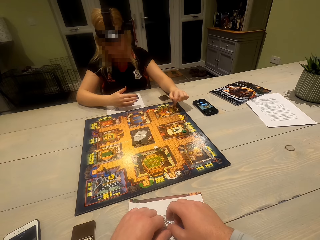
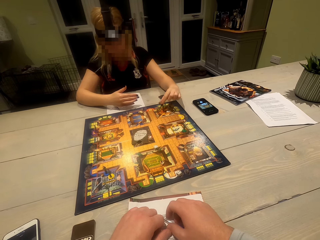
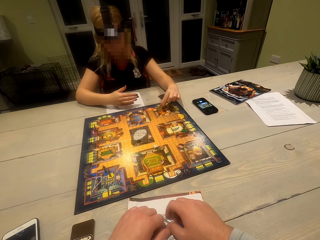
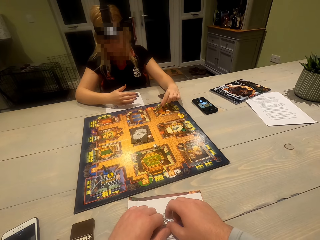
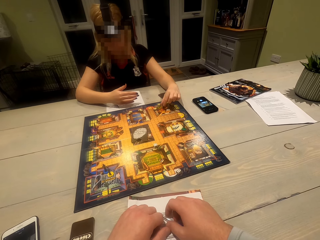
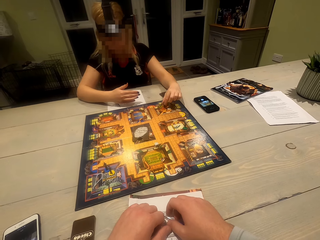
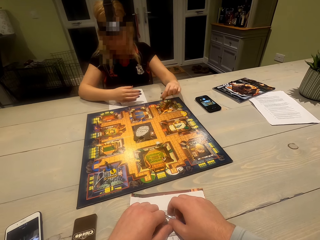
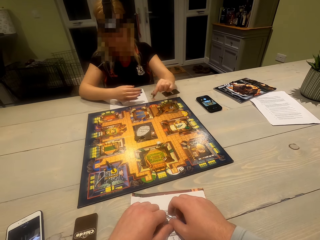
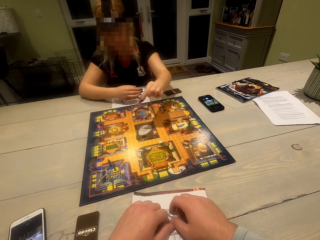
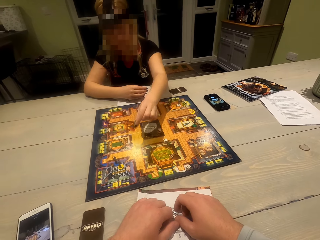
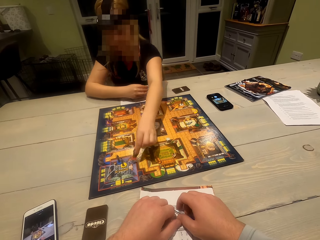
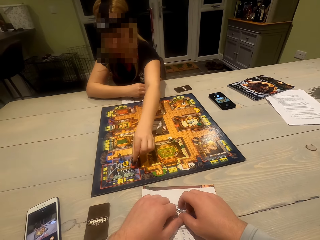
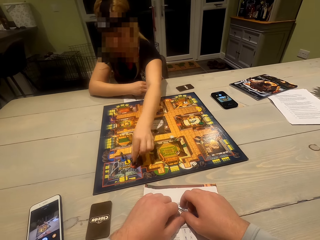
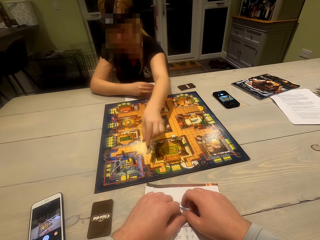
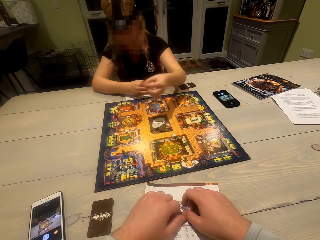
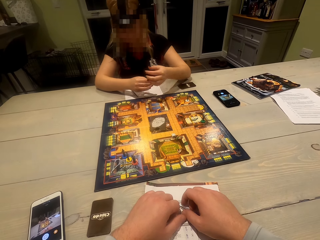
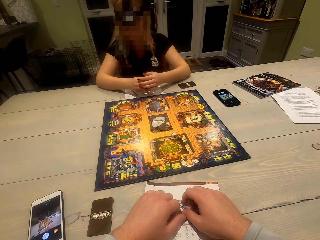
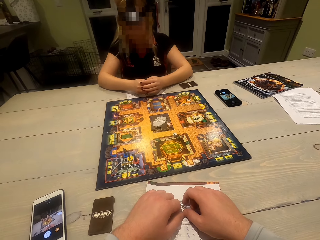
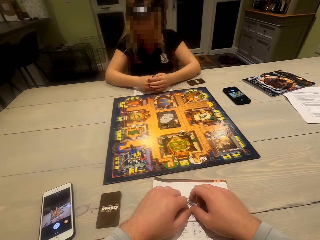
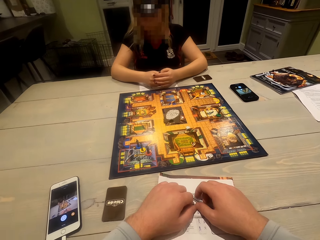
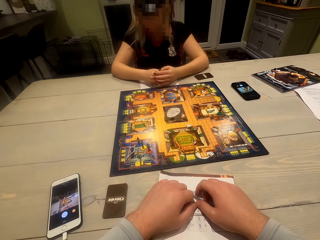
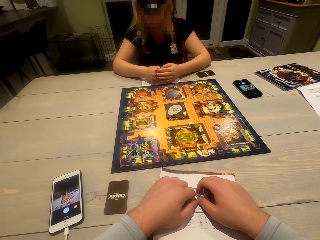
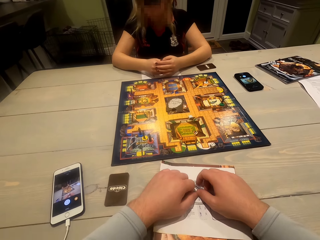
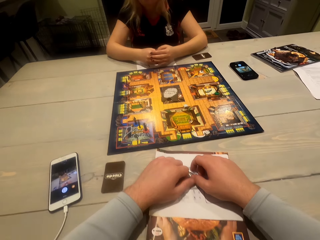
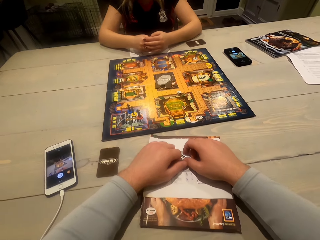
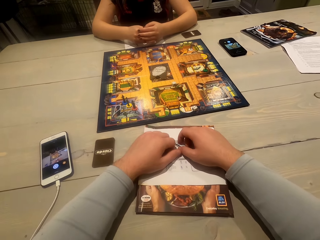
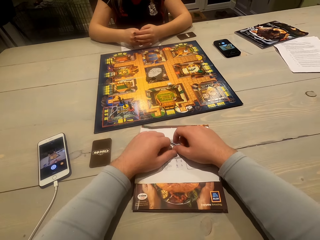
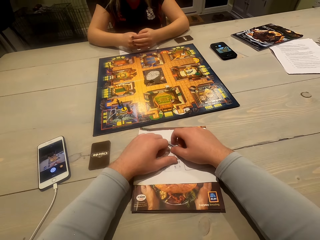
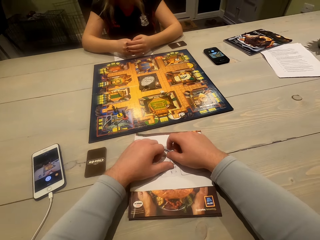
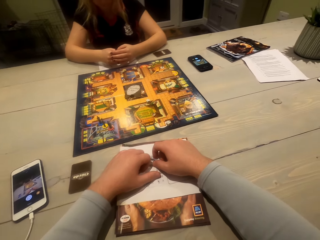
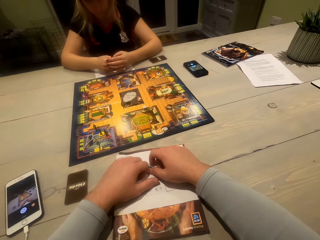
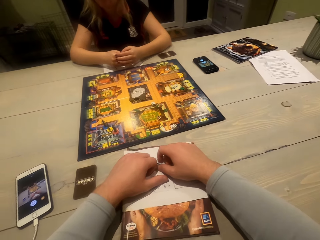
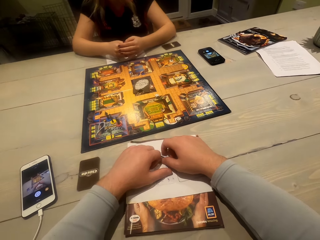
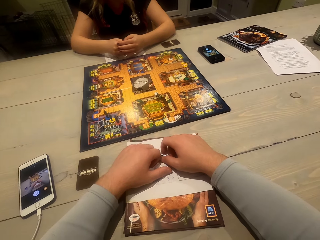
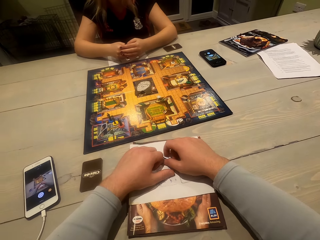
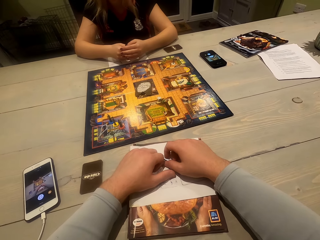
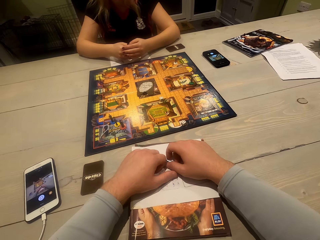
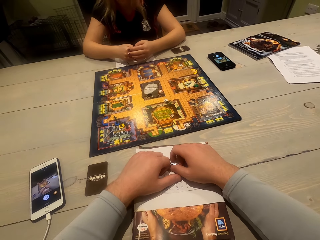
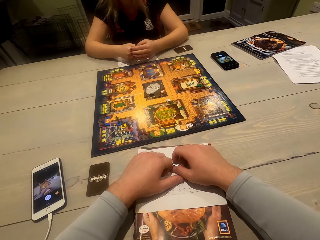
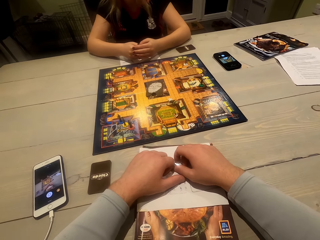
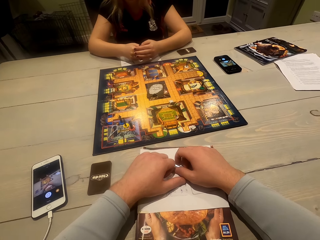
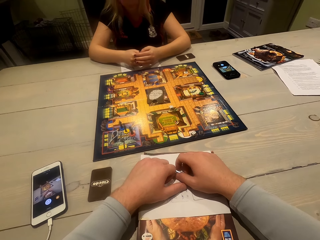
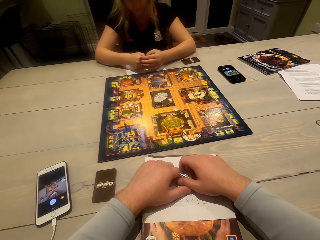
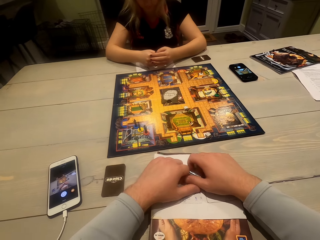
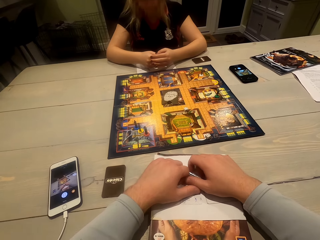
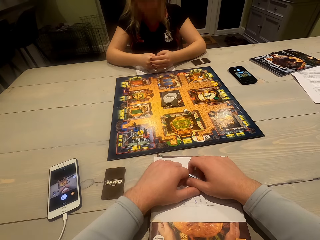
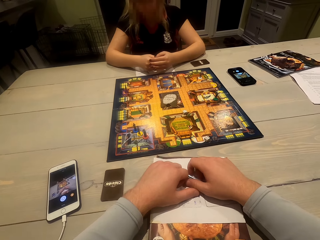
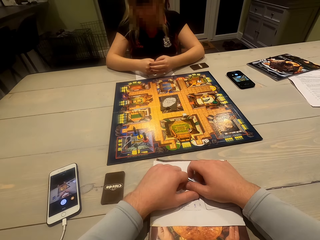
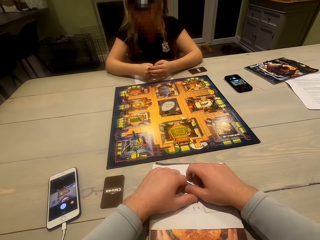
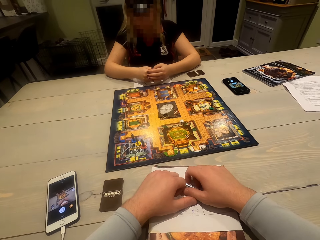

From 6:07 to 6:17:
The woman moves a character on the playing board. The woman tosses the dice.

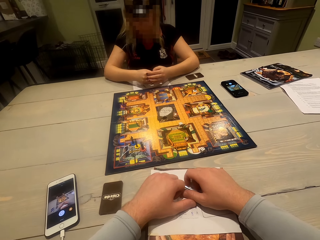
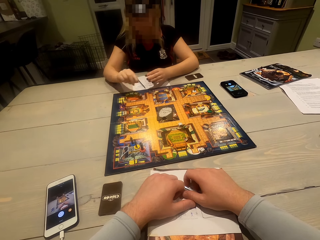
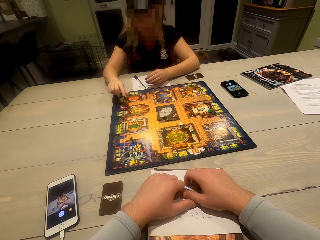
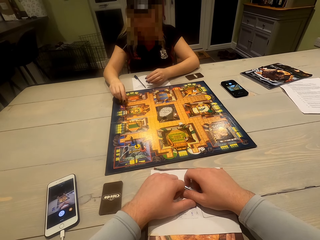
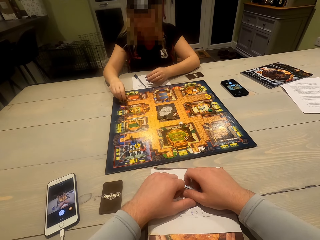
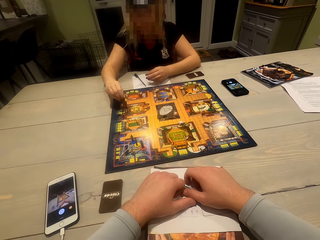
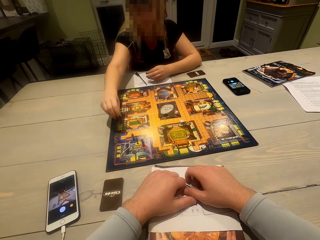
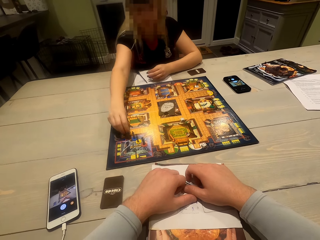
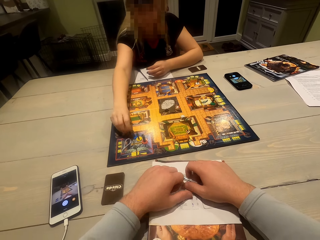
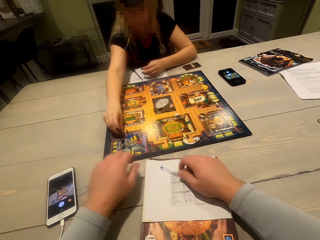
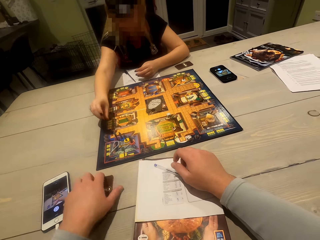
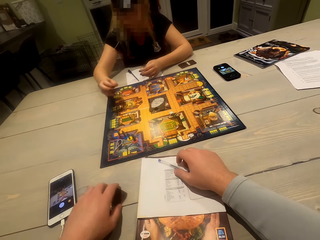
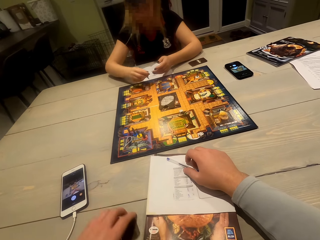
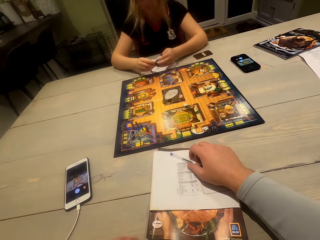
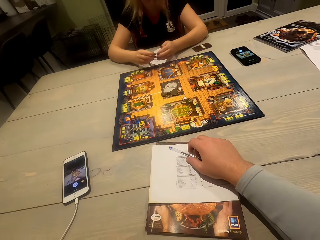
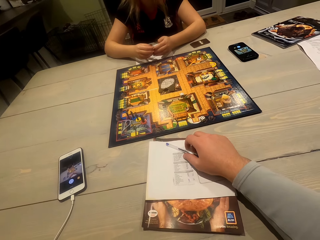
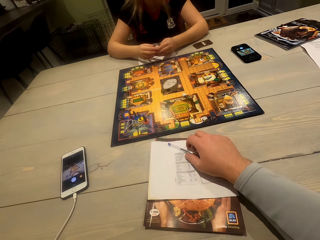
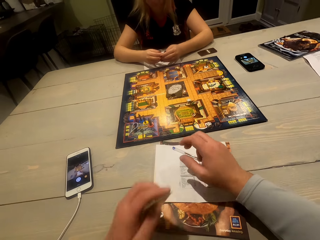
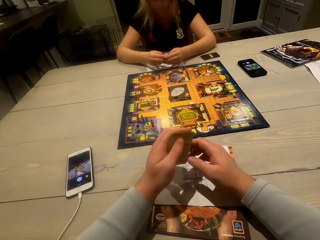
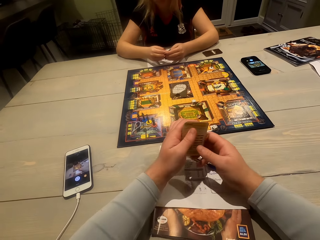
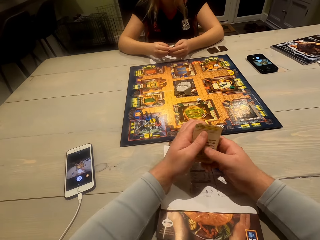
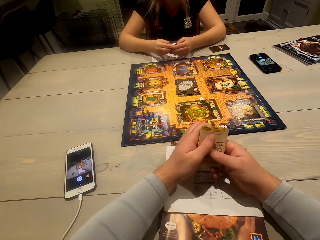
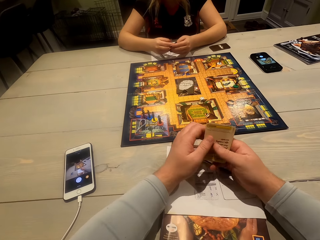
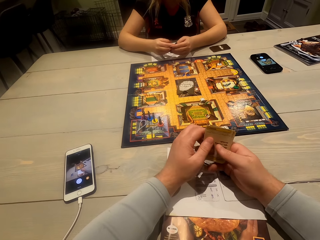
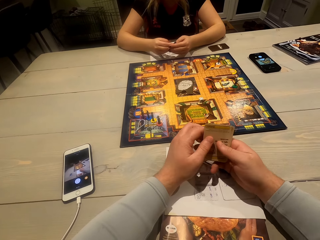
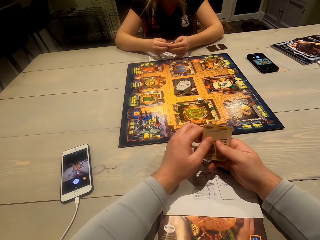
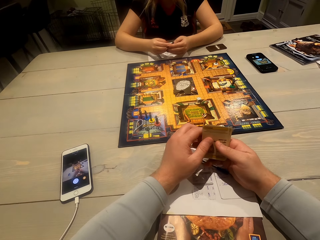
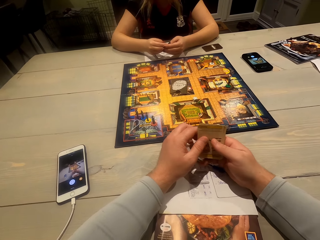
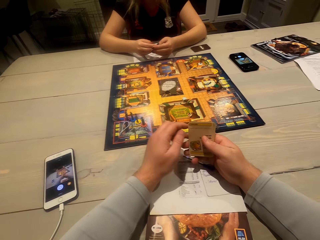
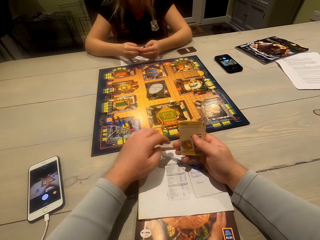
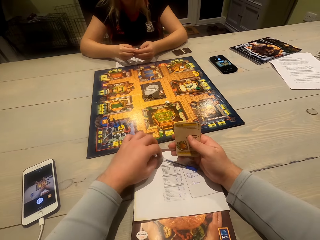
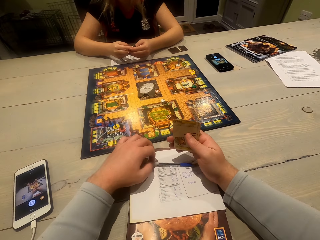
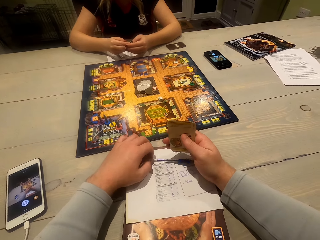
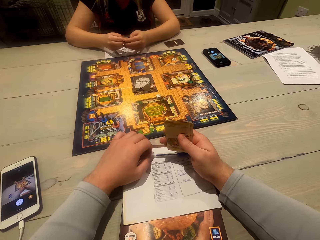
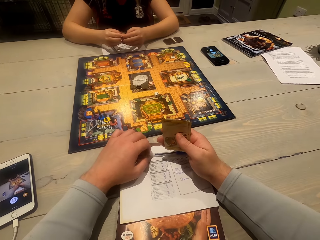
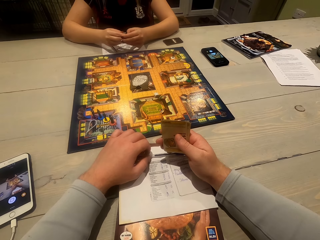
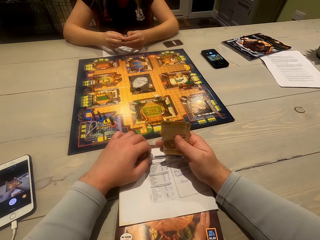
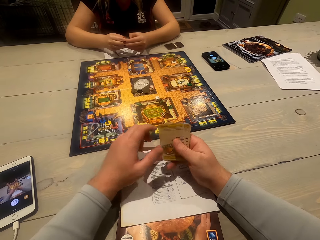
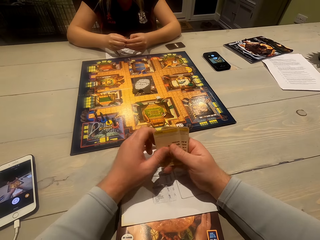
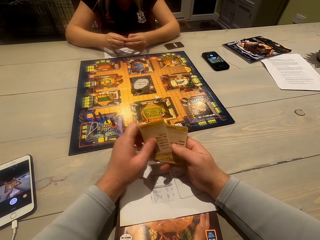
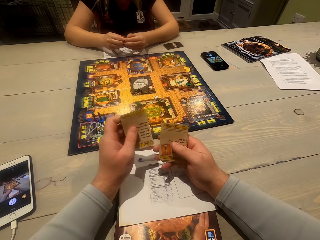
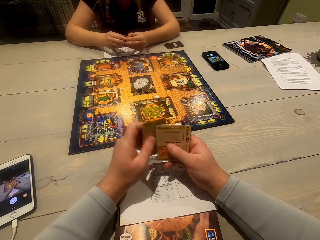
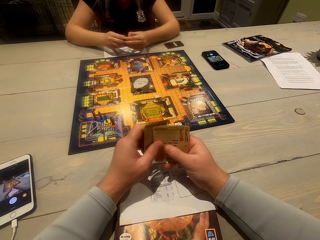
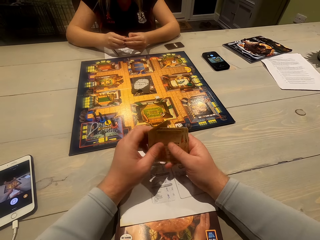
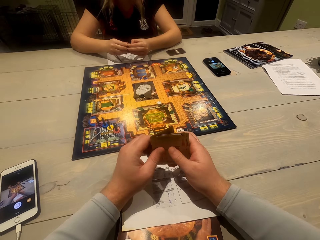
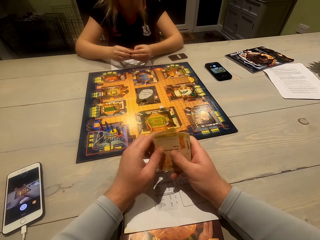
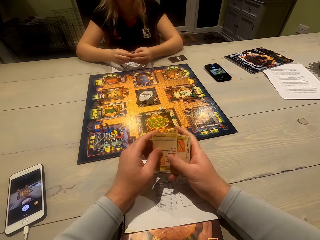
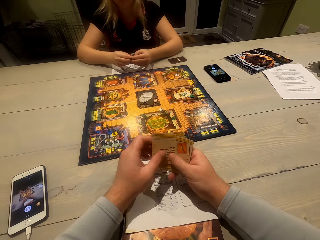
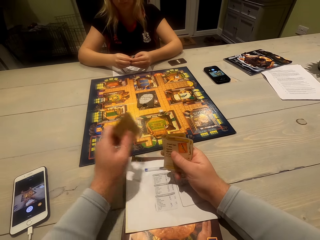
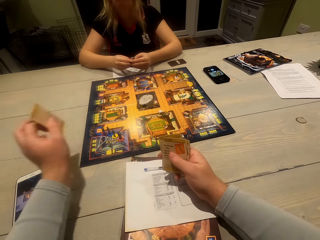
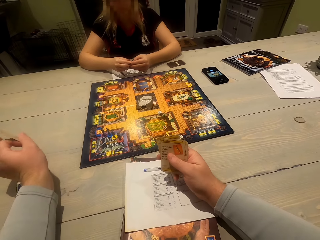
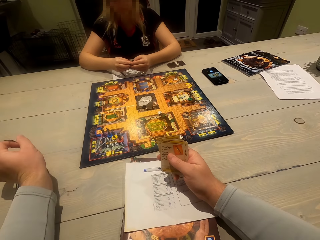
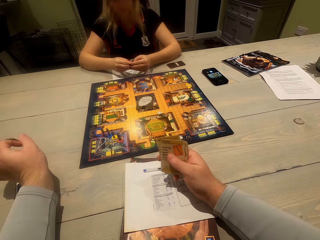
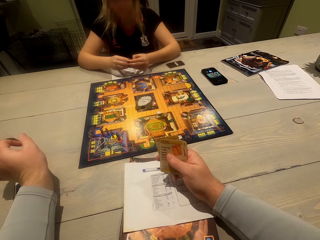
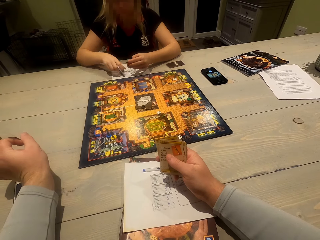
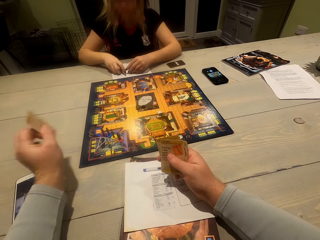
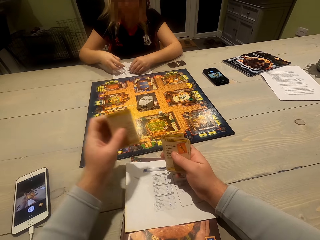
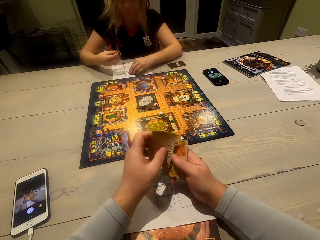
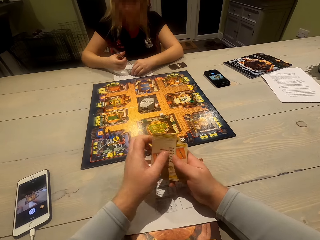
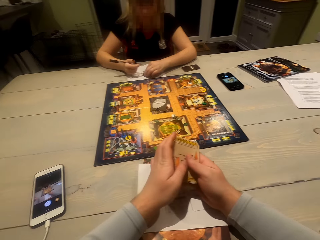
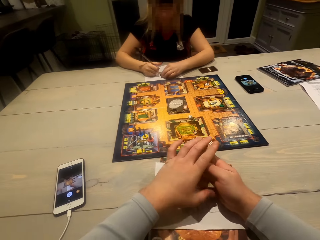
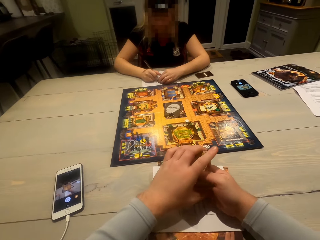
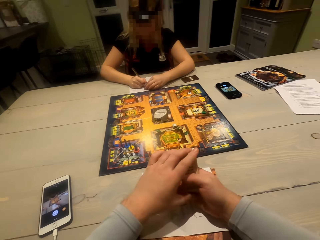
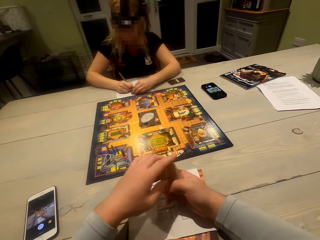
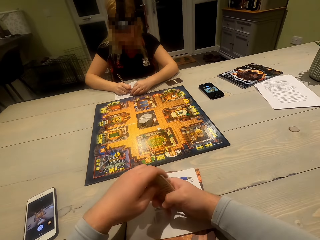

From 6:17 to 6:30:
The woman tosses the dice. The woman drops a character. The camera wearer takes the cards. They hold a pen. They shuffle the cards. They flip the cards. They show the woman the card.
